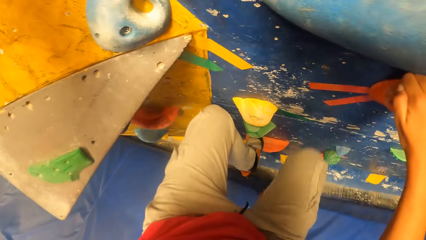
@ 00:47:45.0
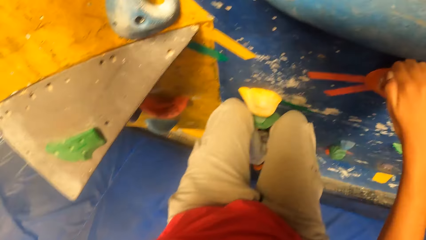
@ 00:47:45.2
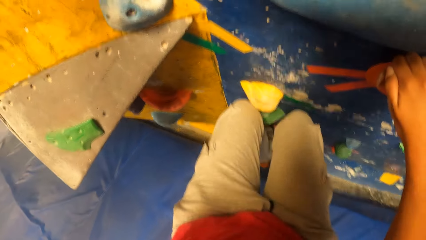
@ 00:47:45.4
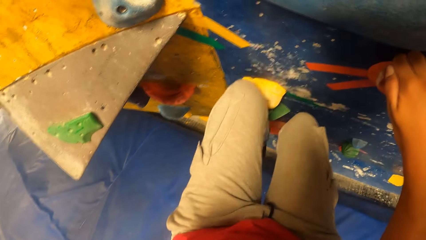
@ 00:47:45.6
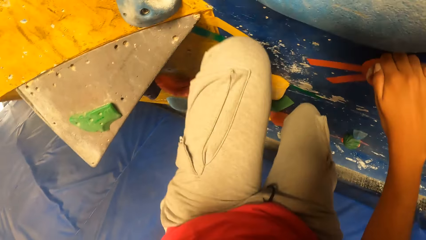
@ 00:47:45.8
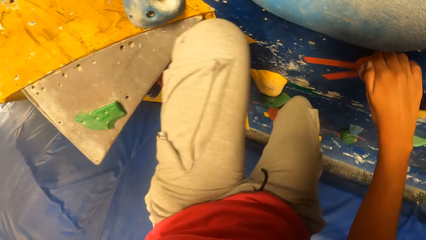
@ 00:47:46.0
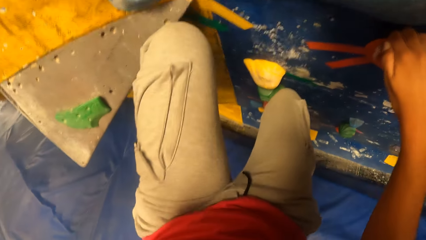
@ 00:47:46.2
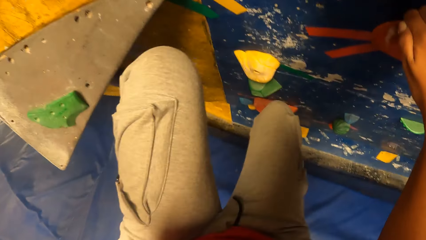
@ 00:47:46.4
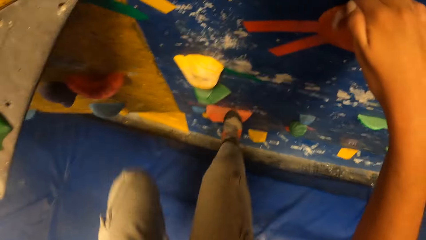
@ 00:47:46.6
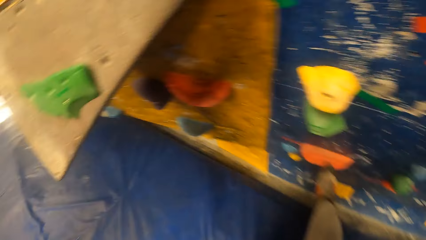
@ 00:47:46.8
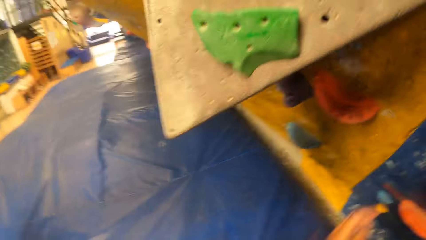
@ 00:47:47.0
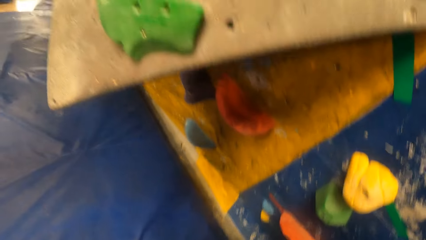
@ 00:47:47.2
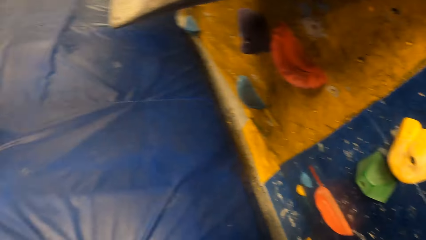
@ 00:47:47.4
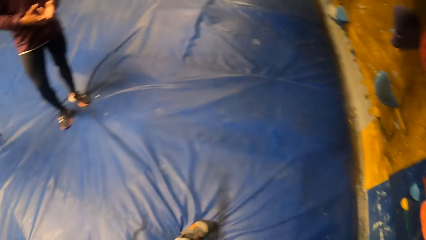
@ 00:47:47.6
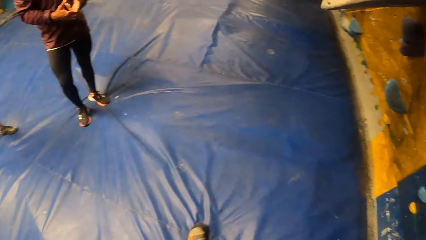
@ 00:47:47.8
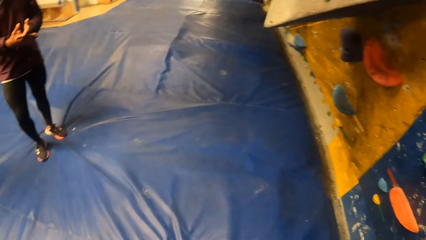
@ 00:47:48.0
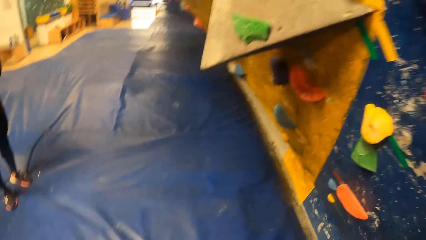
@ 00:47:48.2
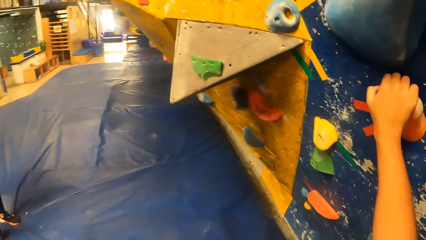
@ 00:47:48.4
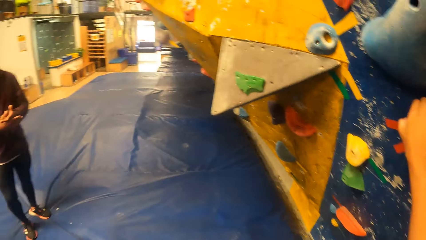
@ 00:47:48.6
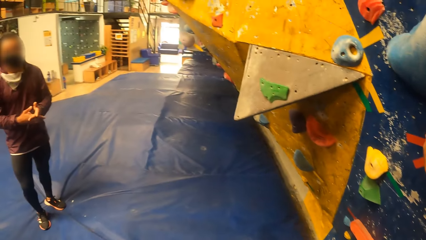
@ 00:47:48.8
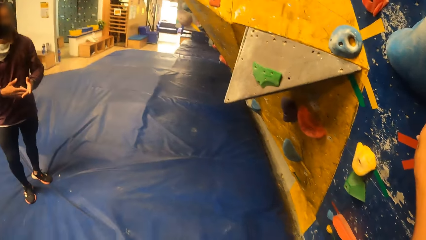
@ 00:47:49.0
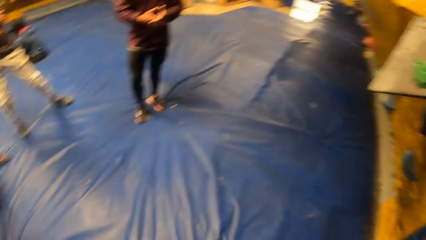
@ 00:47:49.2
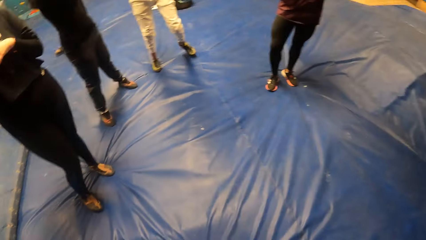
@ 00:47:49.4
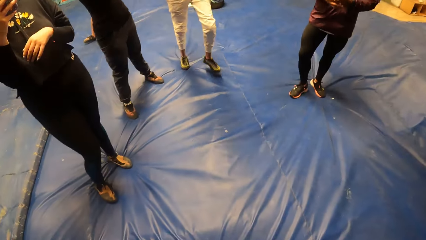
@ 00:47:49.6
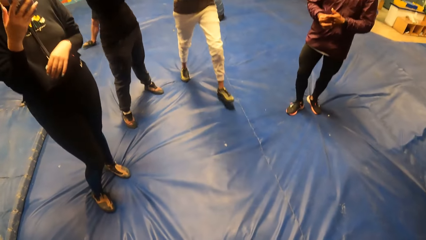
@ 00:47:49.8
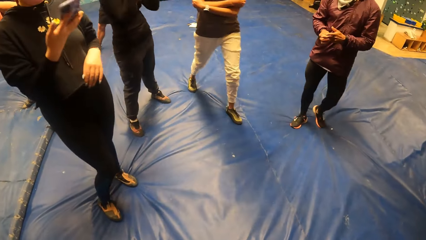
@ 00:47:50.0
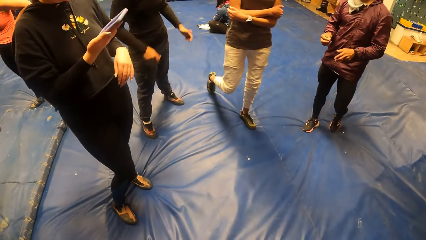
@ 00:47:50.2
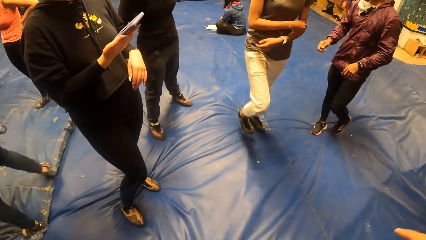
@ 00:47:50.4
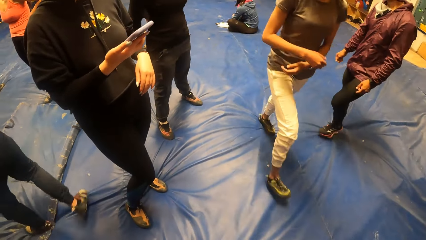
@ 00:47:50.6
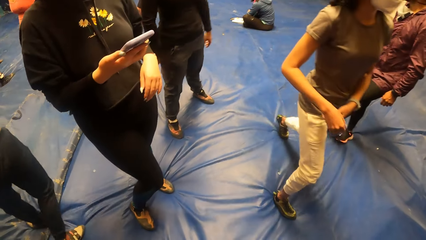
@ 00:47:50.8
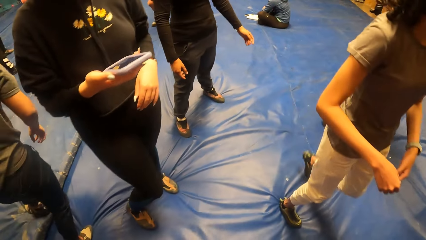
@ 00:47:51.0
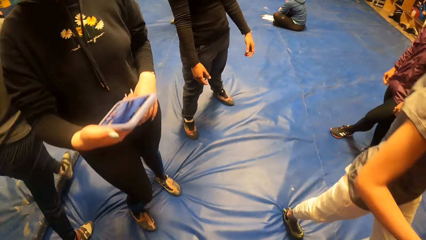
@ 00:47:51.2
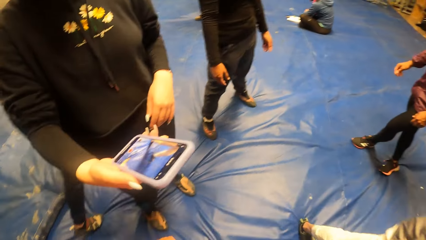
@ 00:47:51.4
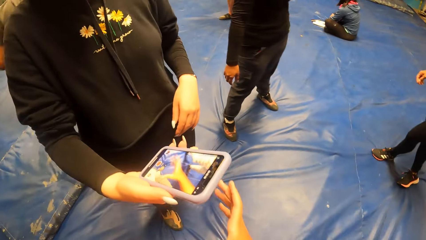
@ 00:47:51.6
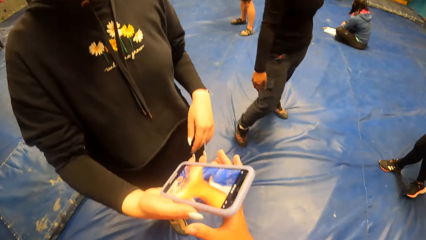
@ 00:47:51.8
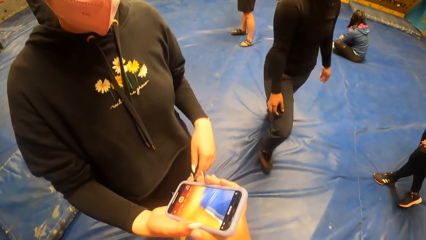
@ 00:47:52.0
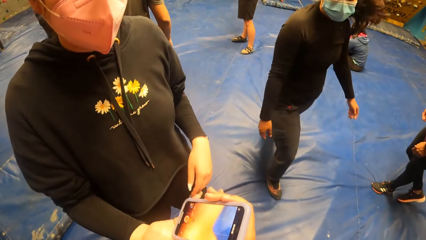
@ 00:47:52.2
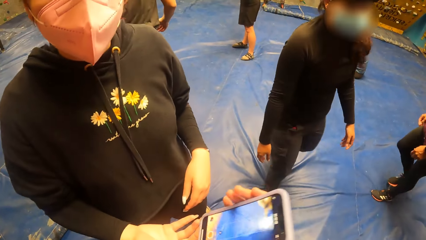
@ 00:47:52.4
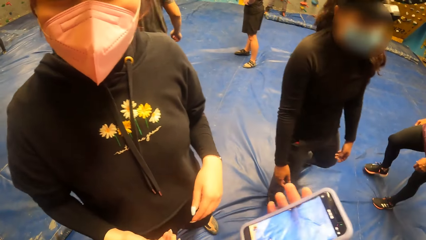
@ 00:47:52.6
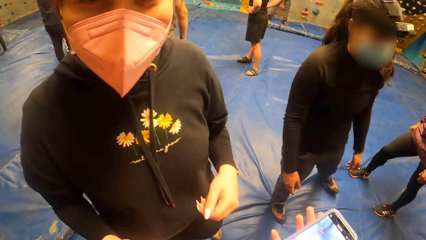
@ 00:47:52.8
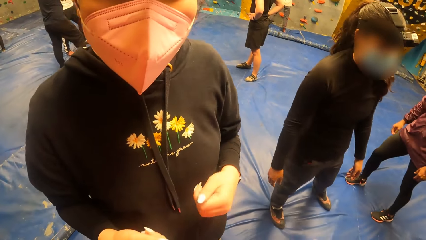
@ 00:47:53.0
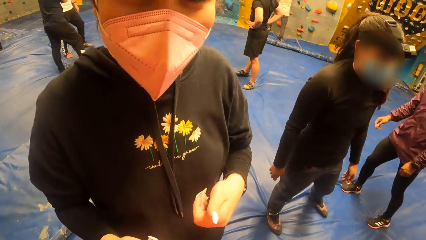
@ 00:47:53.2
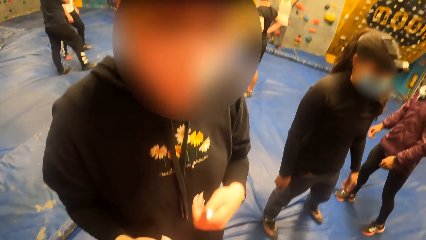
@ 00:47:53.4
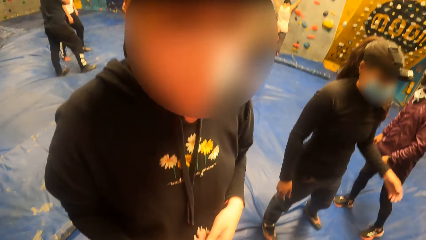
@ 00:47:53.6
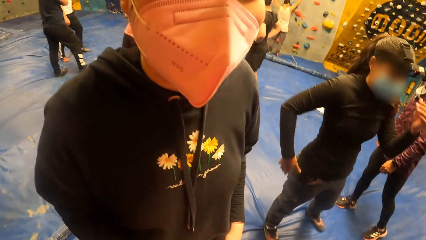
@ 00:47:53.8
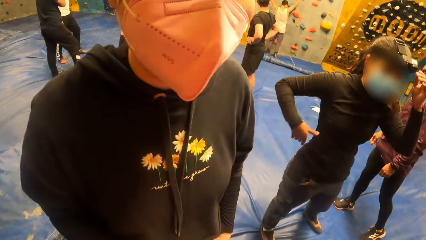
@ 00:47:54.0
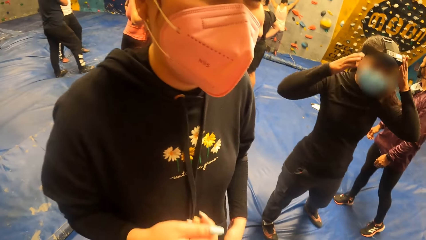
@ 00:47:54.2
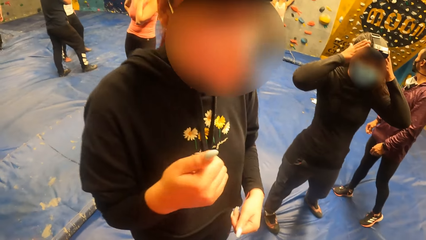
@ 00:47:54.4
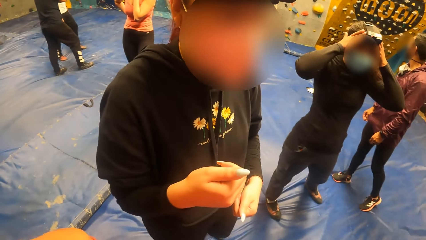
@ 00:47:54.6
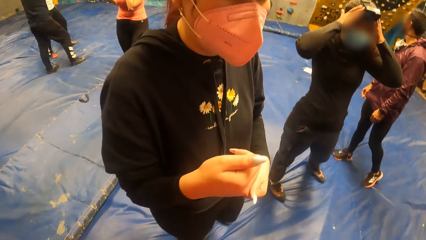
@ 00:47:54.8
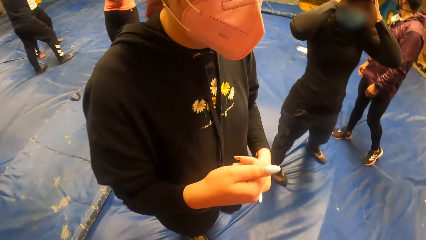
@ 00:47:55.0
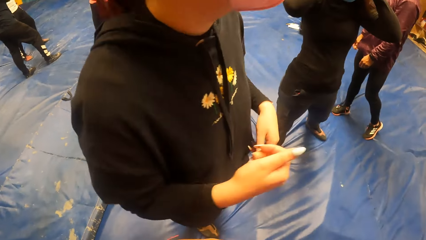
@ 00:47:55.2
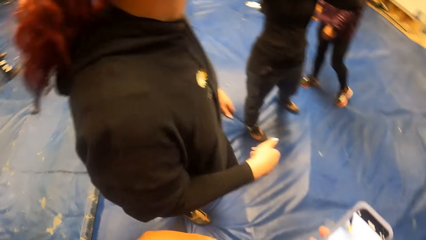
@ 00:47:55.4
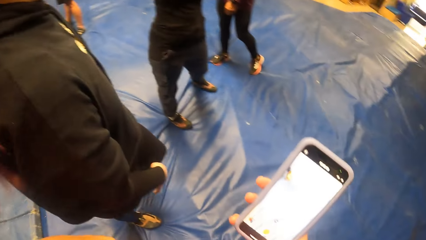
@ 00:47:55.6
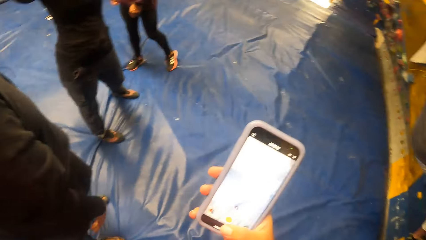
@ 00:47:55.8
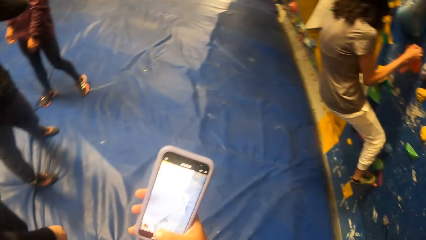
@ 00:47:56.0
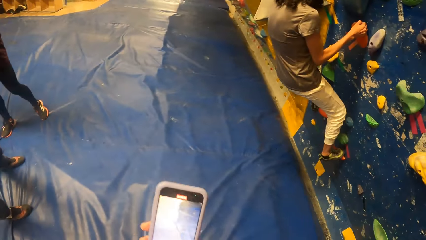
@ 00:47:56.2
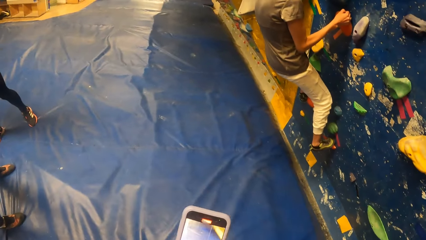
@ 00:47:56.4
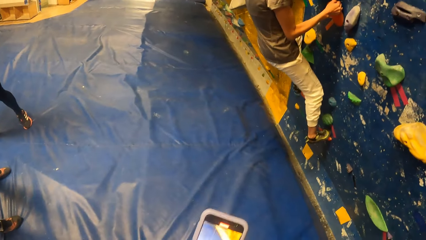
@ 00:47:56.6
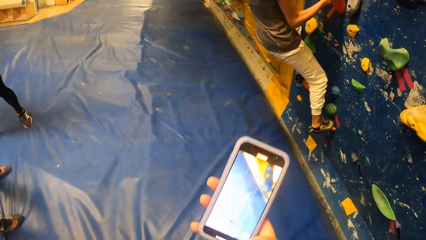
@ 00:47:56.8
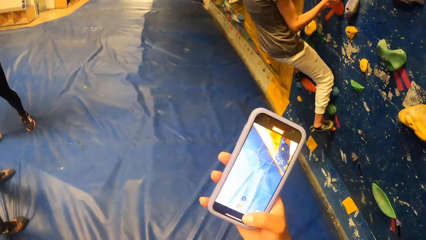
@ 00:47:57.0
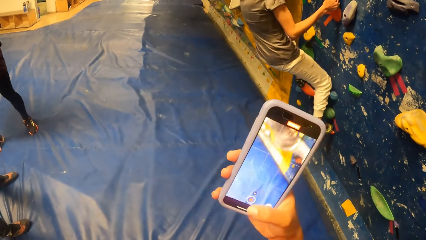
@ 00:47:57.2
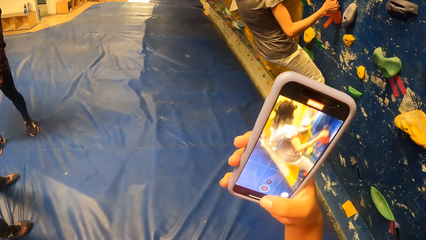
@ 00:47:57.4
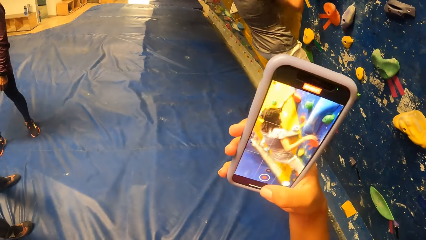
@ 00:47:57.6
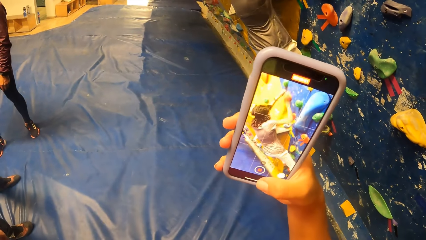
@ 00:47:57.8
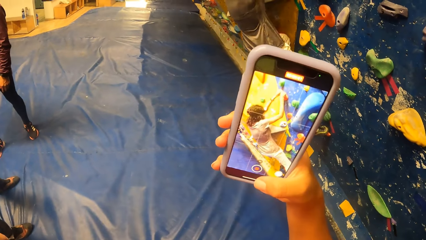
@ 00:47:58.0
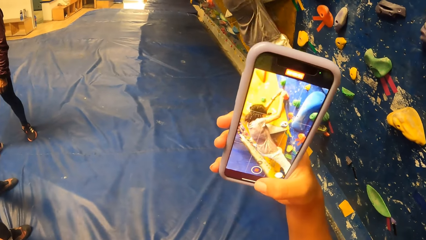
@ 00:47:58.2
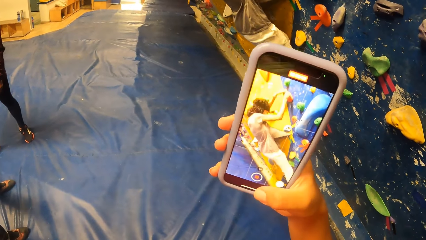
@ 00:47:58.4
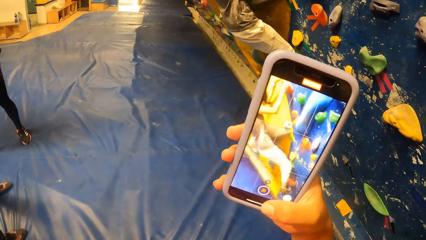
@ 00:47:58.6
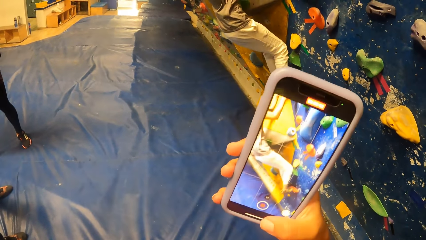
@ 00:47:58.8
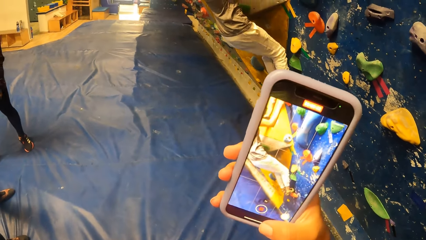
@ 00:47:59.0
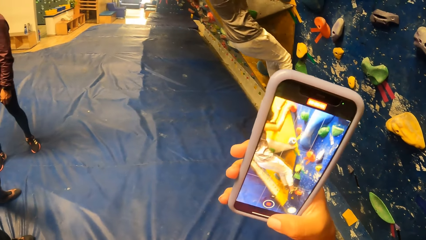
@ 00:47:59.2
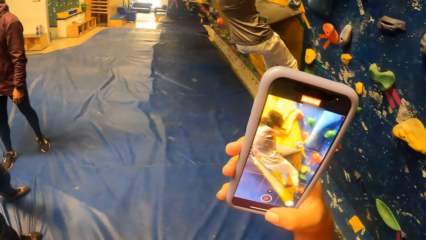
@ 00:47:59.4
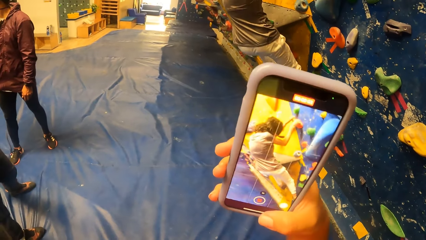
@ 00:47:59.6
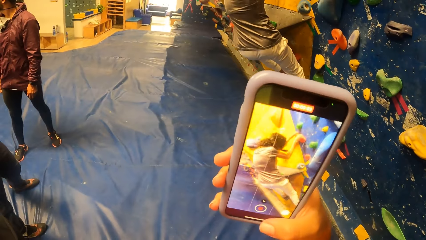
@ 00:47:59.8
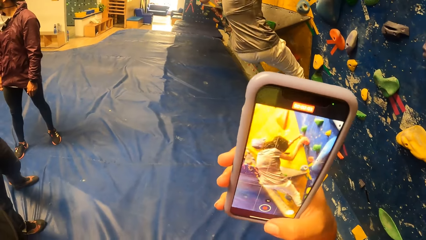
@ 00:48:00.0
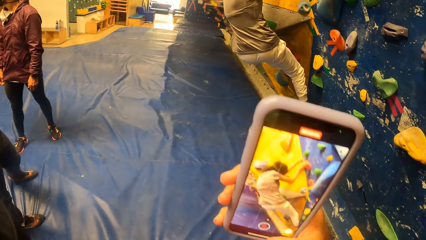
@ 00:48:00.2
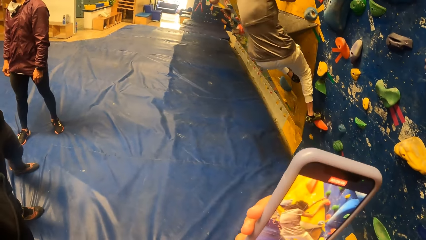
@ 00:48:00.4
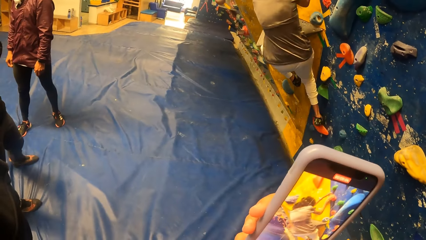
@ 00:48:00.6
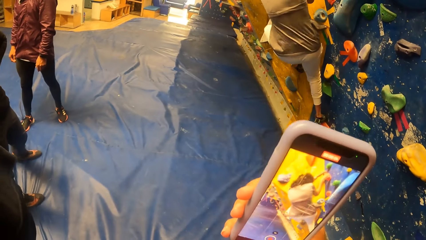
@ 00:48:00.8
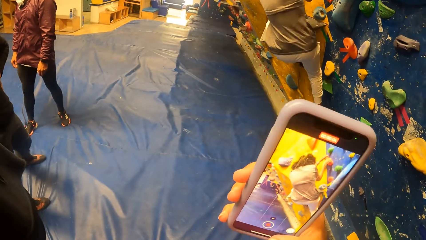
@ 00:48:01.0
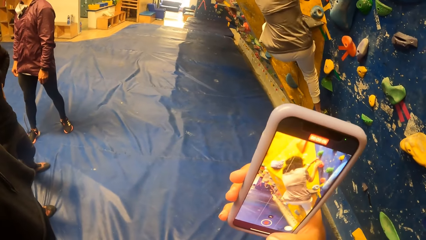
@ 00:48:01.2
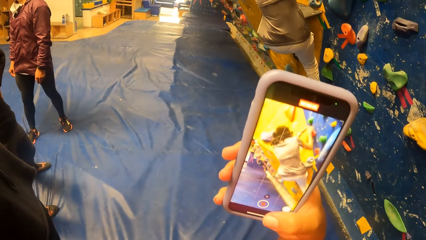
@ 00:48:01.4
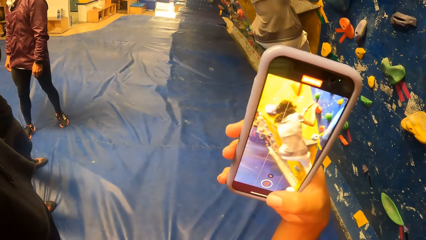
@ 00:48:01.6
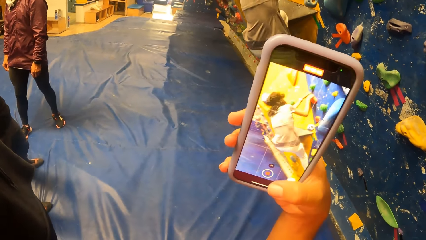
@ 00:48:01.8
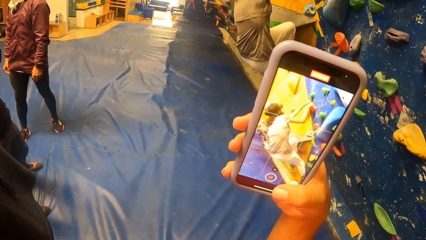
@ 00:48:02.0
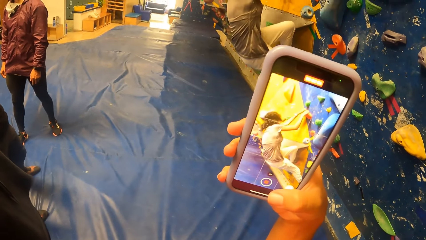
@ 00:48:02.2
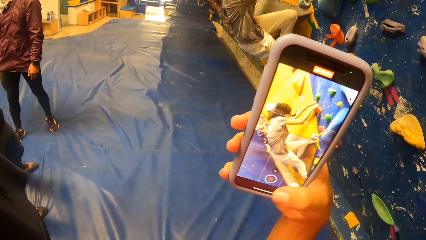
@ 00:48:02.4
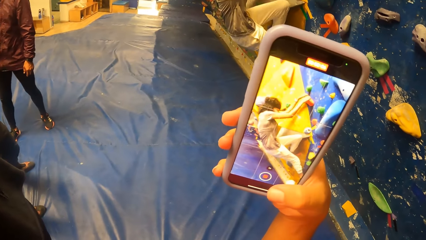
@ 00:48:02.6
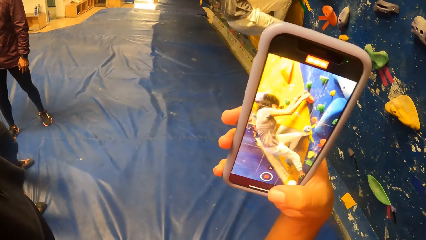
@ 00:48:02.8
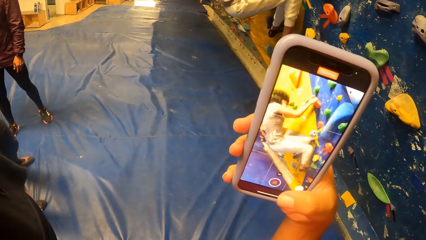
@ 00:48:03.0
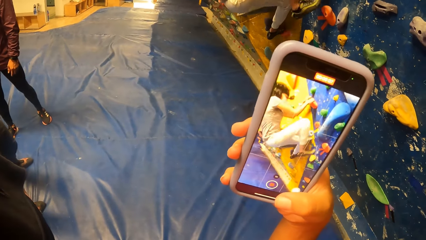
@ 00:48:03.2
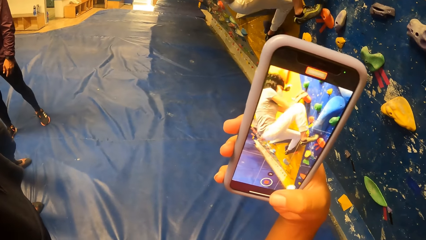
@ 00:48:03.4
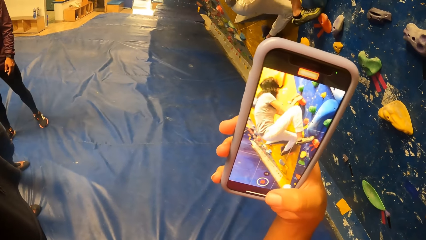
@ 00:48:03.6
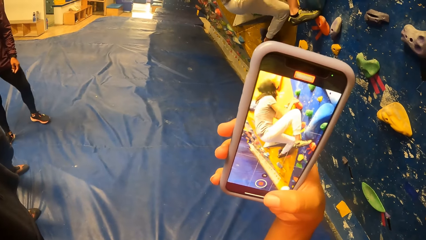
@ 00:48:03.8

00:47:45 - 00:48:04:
The camera wearer comes down from the bouldering wall. She interacts with the woman. She operates the mobile phone with her right hand. Another woman climbs the bouldering board. The camera wearer takes a photo using the phone to a man.
